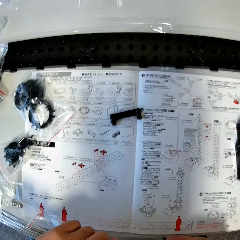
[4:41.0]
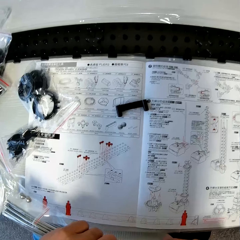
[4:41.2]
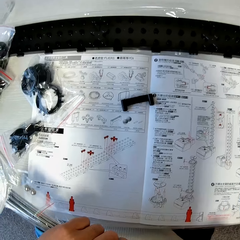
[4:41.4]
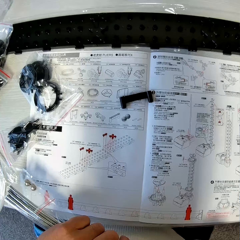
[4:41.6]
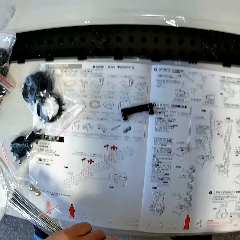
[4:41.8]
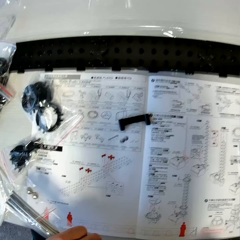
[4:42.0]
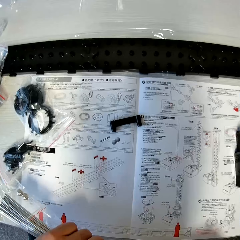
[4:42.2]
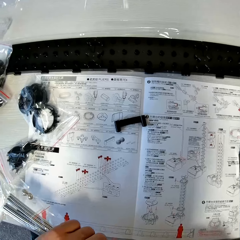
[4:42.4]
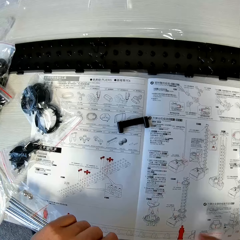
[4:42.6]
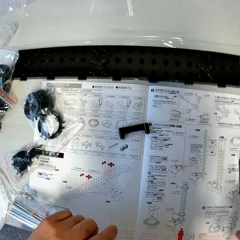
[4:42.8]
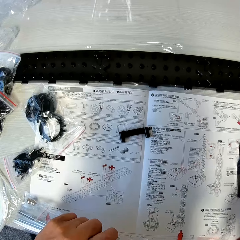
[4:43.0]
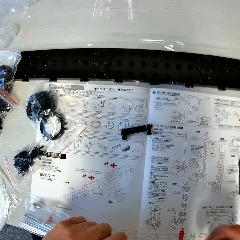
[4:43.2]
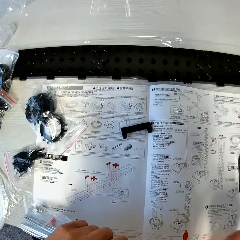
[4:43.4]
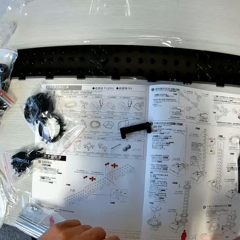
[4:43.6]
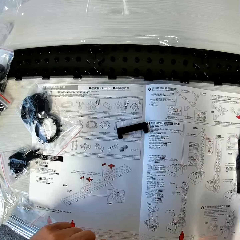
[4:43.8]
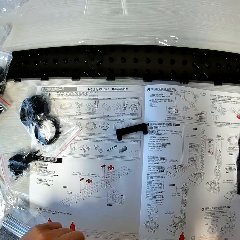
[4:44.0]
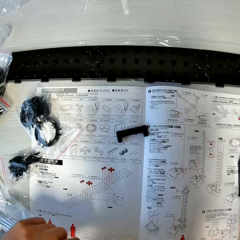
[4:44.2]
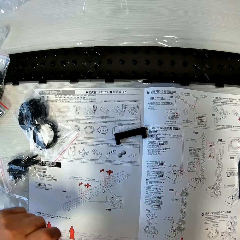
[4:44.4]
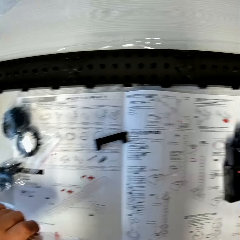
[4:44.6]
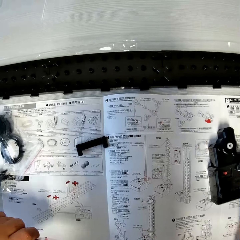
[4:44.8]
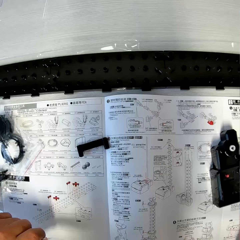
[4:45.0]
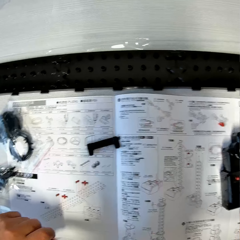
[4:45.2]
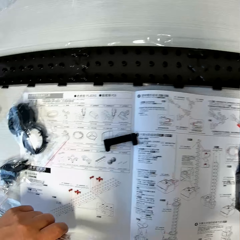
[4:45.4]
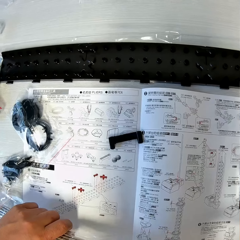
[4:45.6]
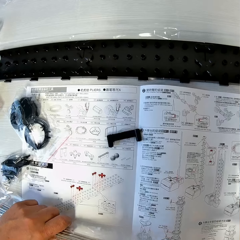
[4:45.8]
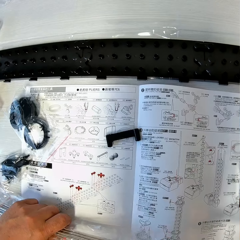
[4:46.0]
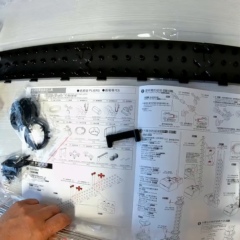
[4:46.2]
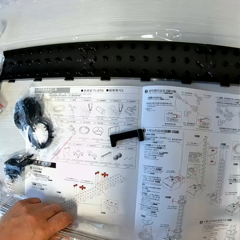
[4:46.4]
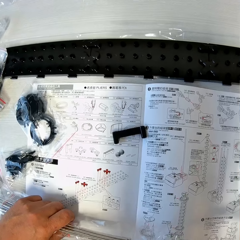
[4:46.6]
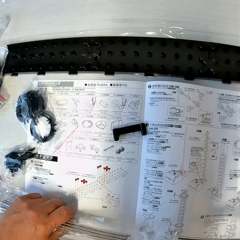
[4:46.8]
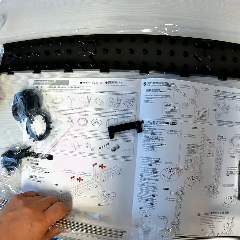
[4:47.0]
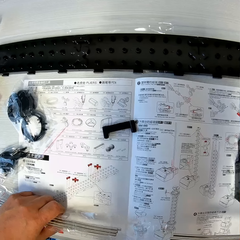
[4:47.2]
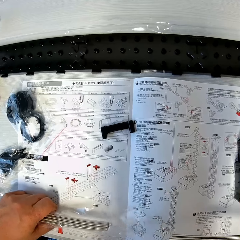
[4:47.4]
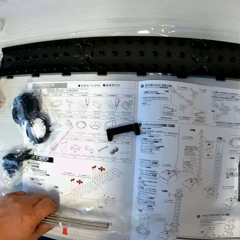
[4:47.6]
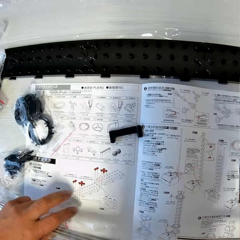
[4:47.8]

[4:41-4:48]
The camera wearer looks at the space rail guidelines.

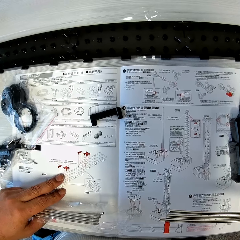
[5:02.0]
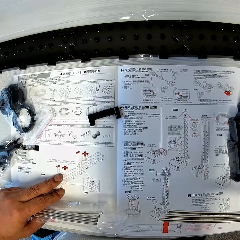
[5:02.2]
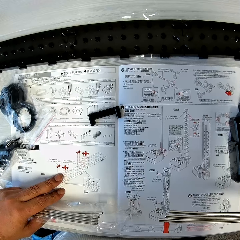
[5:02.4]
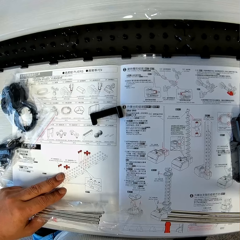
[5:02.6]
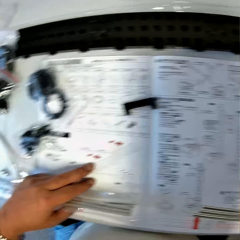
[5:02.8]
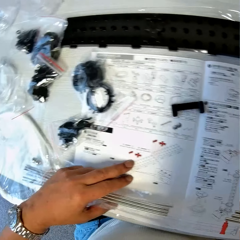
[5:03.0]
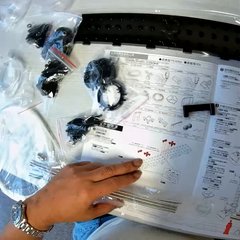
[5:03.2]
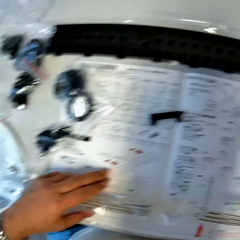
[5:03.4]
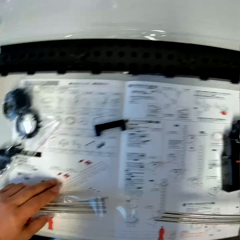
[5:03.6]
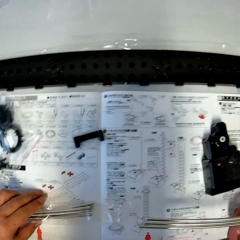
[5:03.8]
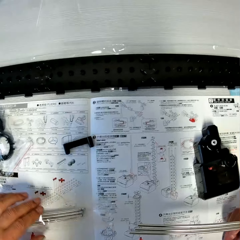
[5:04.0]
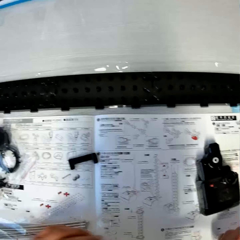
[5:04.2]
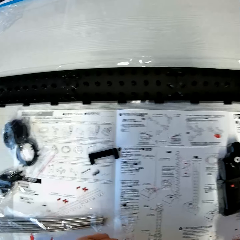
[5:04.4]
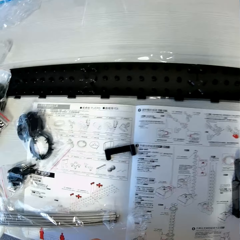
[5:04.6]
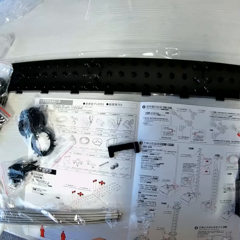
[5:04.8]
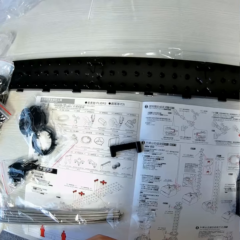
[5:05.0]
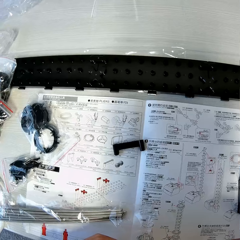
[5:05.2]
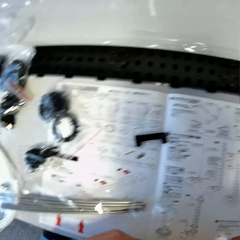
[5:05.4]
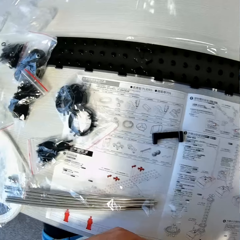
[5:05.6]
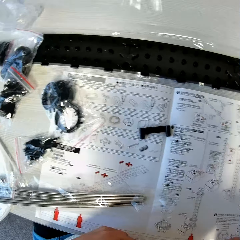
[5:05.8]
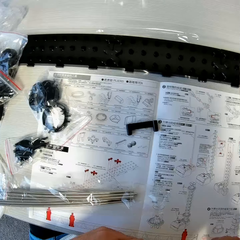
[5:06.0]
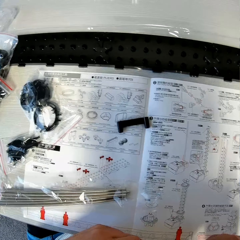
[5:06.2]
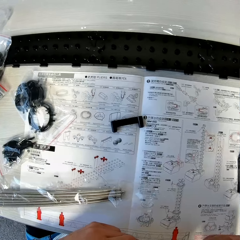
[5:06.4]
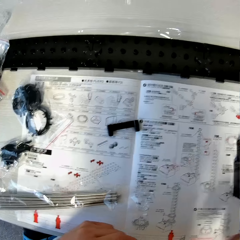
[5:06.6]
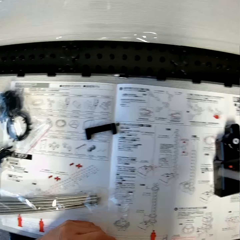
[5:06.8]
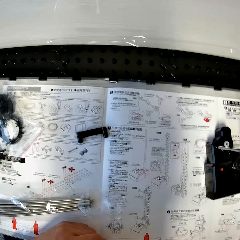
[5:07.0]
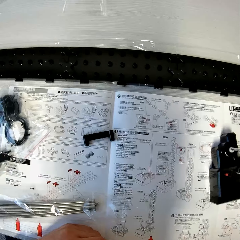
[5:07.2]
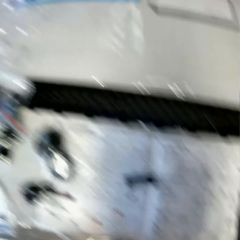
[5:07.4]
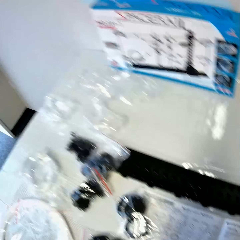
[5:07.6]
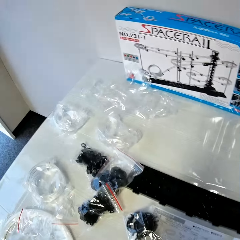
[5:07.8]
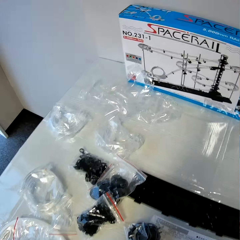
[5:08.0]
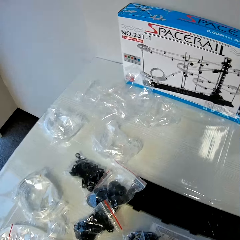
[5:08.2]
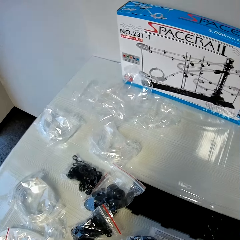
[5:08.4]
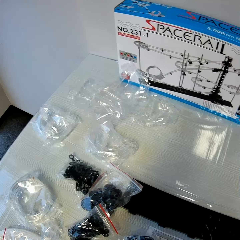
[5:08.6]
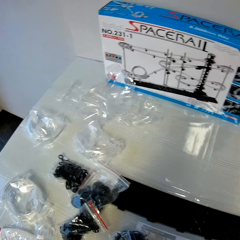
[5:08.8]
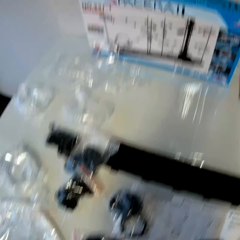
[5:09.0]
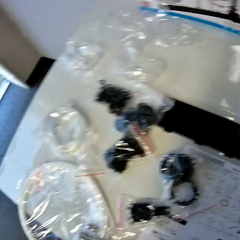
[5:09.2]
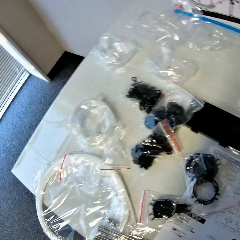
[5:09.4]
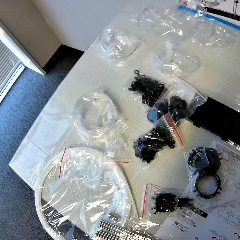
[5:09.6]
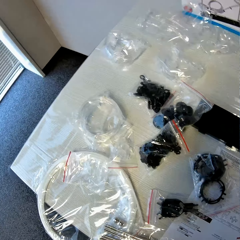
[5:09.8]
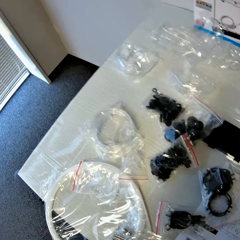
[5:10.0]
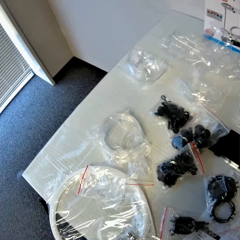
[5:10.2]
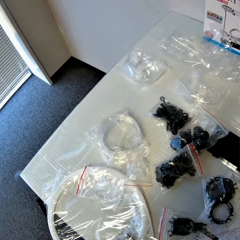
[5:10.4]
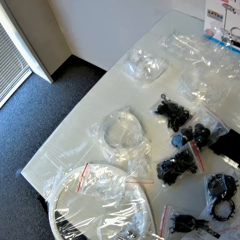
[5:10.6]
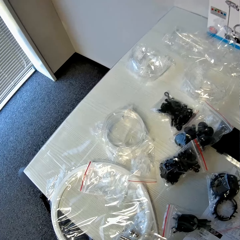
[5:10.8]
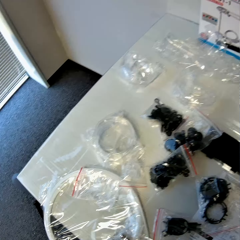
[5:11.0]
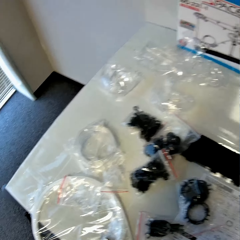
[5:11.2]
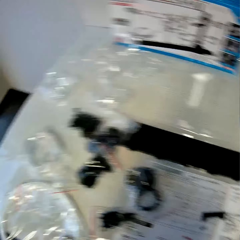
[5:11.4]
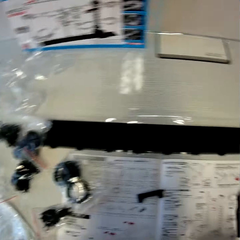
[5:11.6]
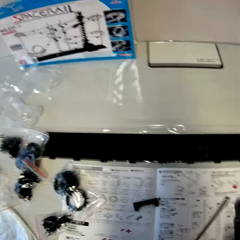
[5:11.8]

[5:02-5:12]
The camera wearer puts down the wires. They read the paper. They assemble the space rail. They observe the storage box. They look around.

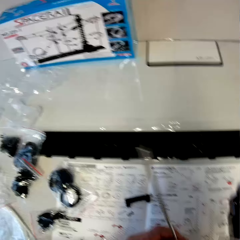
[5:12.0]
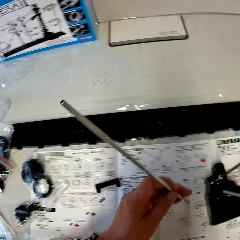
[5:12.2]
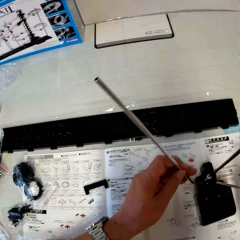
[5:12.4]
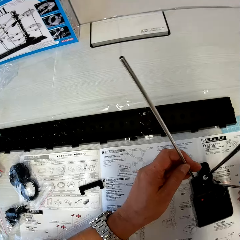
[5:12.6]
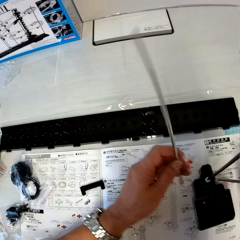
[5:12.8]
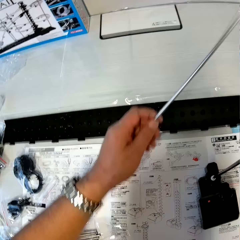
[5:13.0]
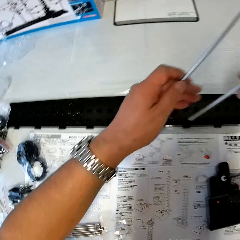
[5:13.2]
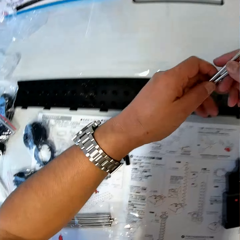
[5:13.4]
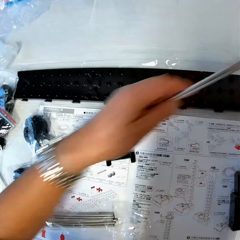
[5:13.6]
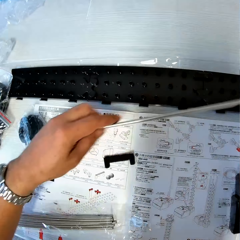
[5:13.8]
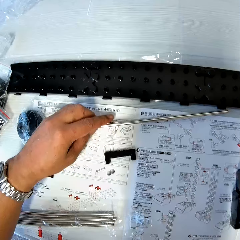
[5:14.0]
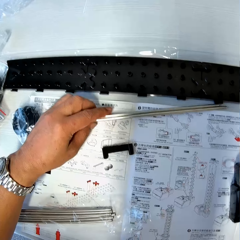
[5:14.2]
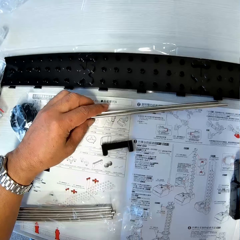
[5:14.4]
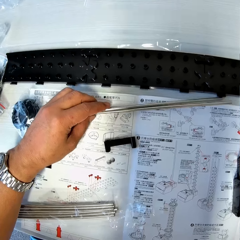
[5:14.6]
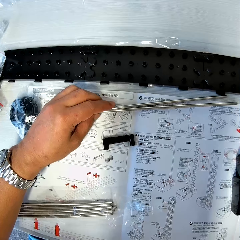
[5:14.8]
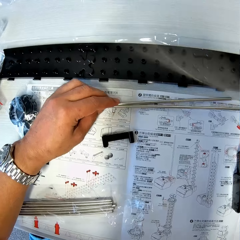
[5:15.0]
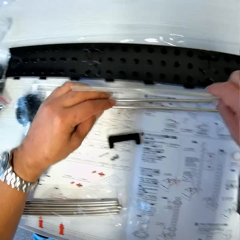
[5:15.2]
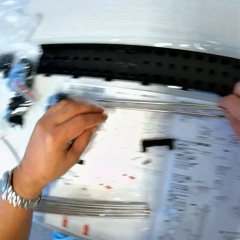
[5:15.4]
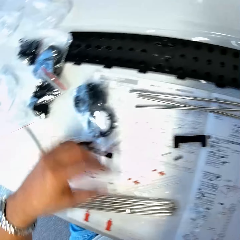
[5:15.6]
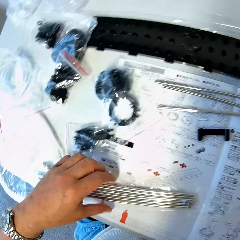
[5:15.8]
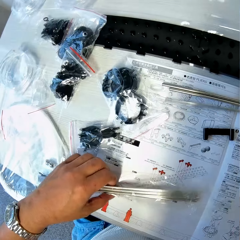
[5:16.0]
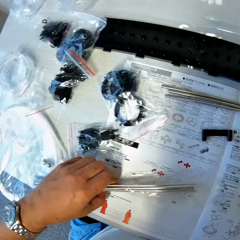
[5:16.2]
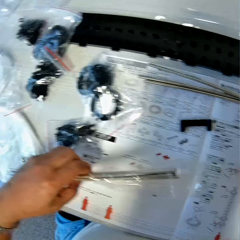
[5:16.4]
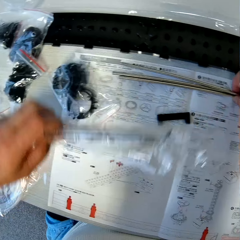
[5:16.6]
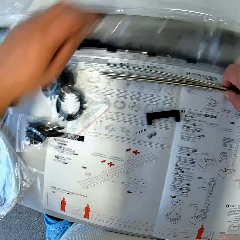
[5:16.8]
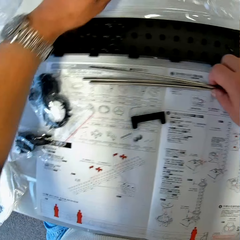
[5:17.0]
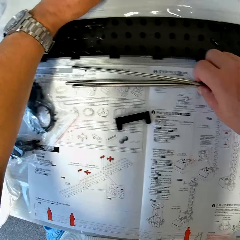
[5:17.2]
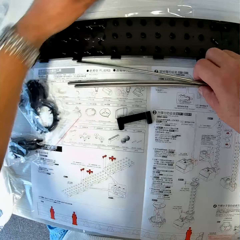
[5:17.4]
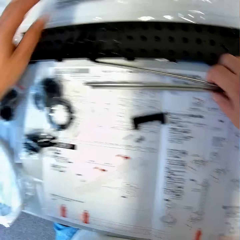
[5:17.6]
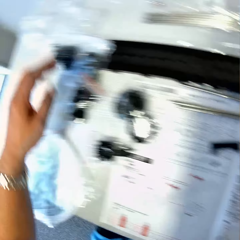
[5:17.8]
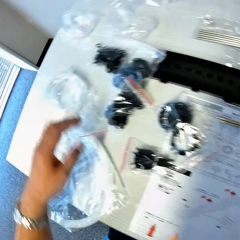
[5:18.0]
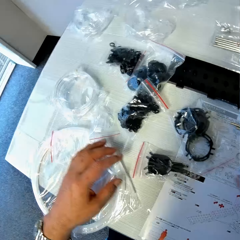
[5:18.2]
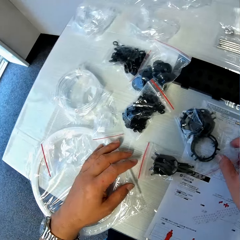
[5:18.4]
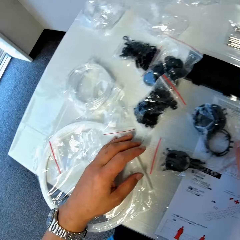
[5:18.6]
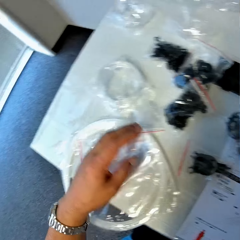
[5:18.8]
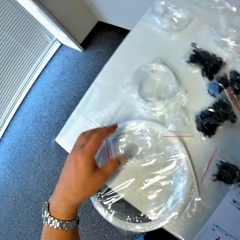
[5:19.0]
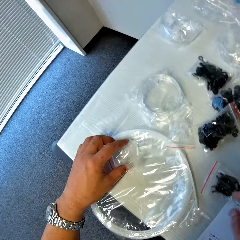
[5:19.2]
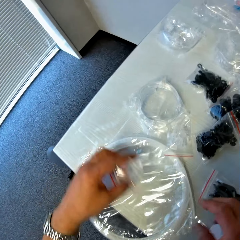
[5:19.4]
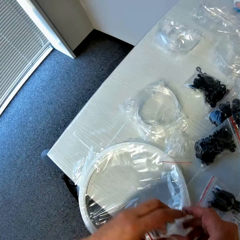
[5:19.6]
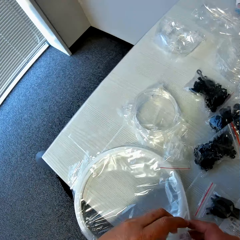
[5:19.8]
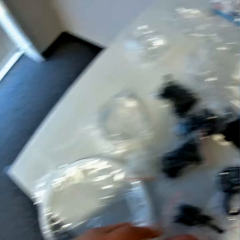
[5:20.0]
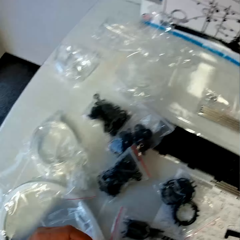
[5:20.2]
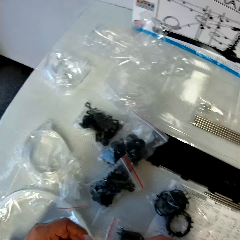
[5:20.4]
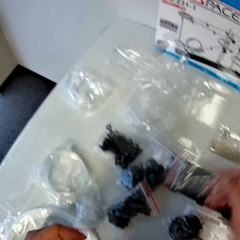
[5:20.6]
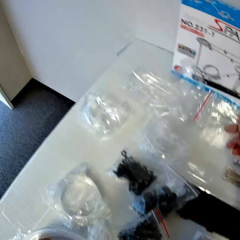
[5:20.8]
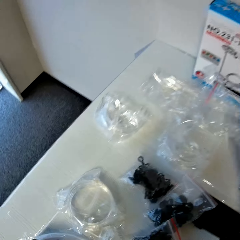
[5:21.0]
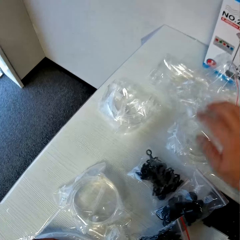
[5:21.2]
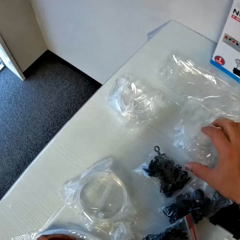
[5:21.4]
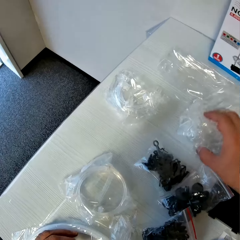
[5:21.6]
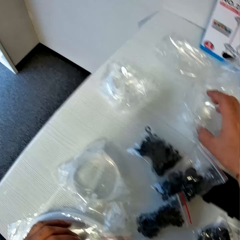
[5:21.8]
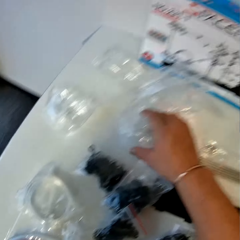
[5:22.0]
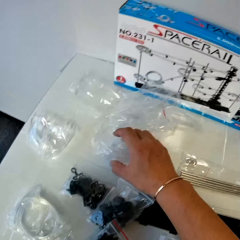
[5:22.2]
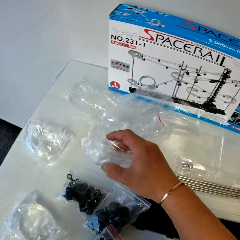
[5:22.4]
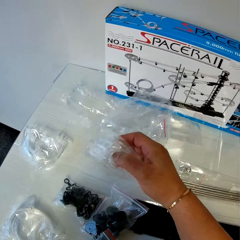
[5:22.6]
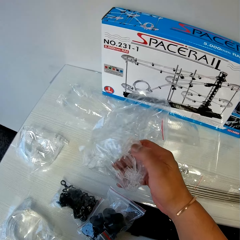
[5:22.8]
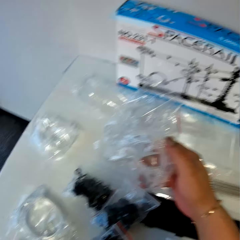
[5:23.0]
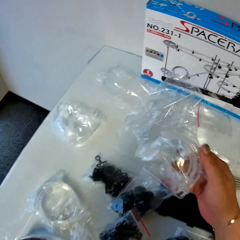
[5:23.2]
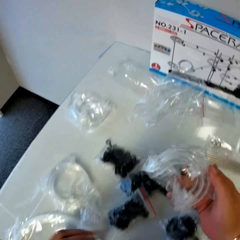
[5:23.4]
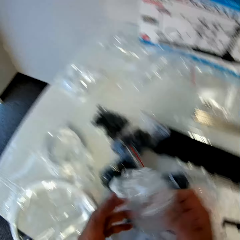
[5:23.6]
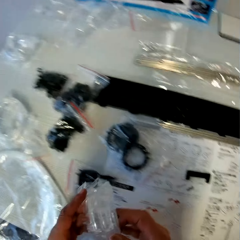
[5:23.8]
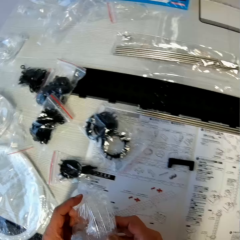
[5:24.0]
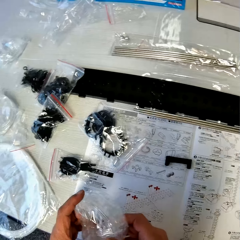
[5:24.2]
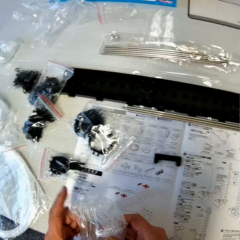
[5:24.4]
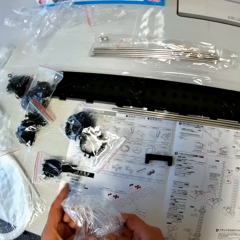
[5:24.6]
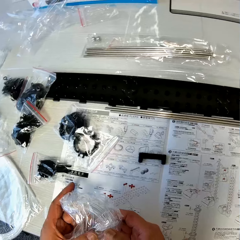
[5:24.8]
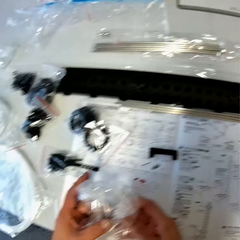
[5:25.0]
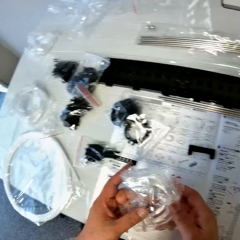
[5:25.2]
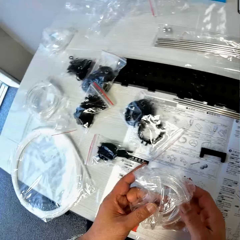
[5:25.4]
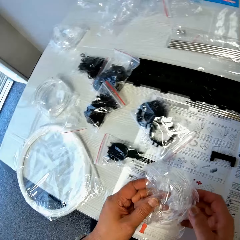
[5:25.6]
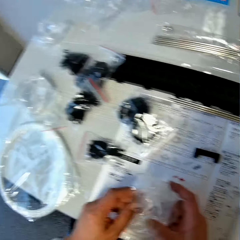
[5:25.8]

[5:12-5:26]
The camera wearer tries to fix the iron into the antenna holder. He assembles the space rail. He moves another iron to his left hand. He re-assembles the space rail. He drops the iron on the table. He drops another iron on the table with the previous ones. He moves the nylon containing irons on the table. He puts down the assembling wires. He picks up a nylon from the table. He drops the nylon on the table. He picks up the nylon from the table.
